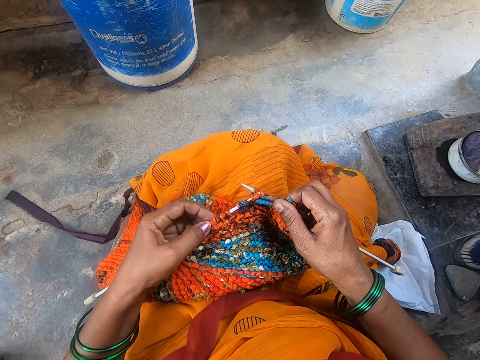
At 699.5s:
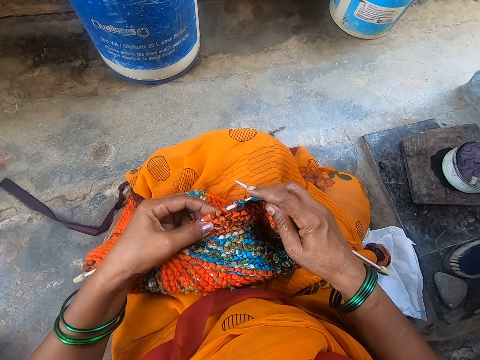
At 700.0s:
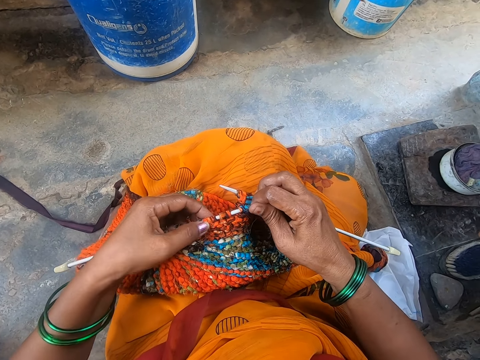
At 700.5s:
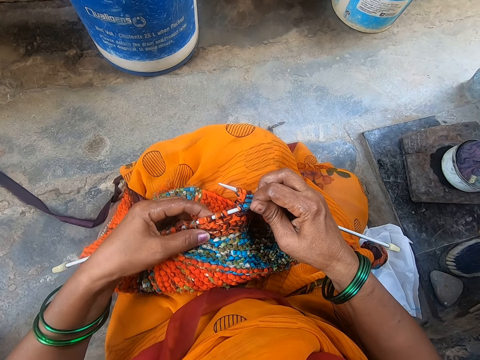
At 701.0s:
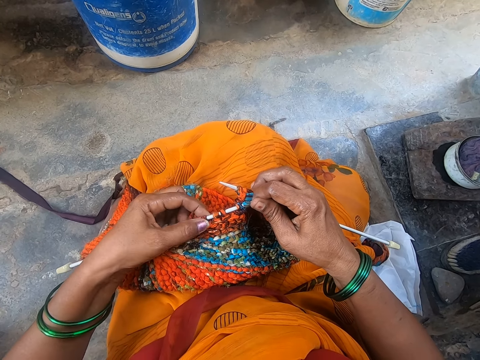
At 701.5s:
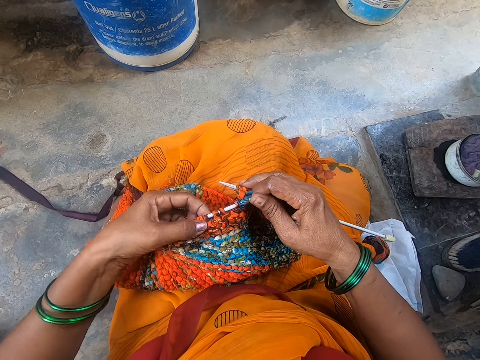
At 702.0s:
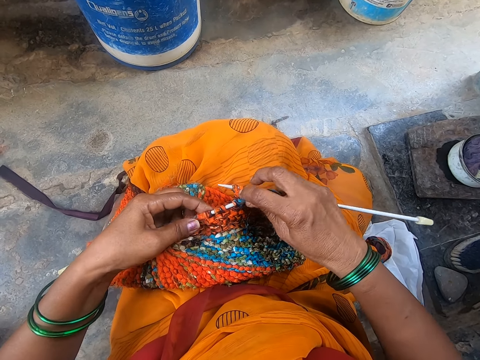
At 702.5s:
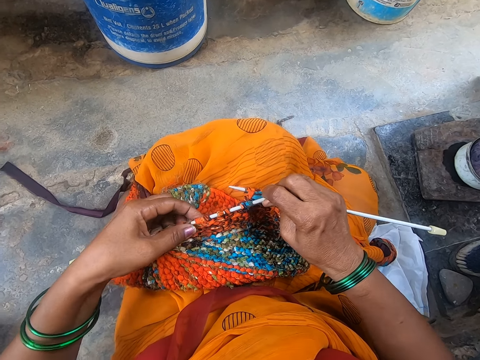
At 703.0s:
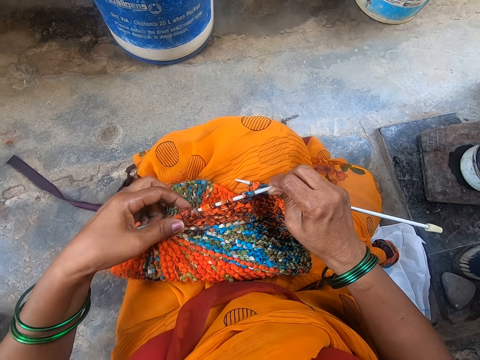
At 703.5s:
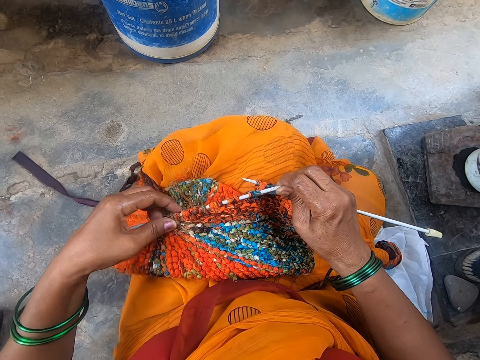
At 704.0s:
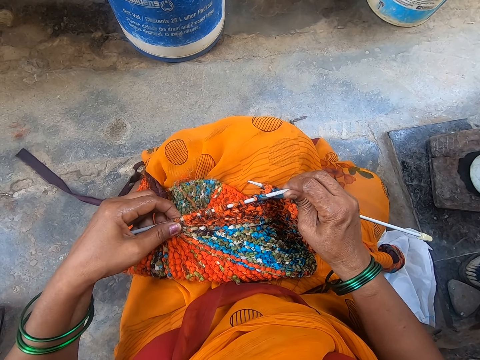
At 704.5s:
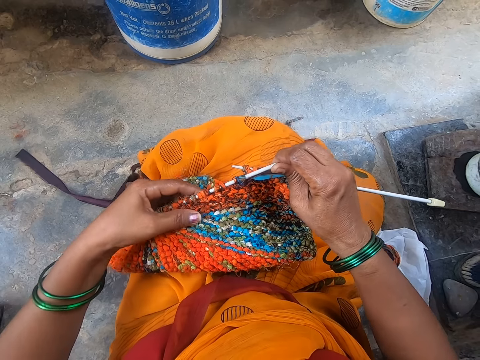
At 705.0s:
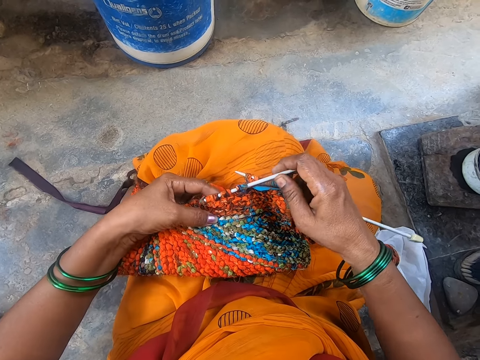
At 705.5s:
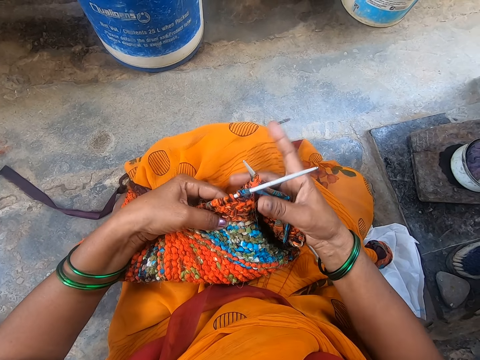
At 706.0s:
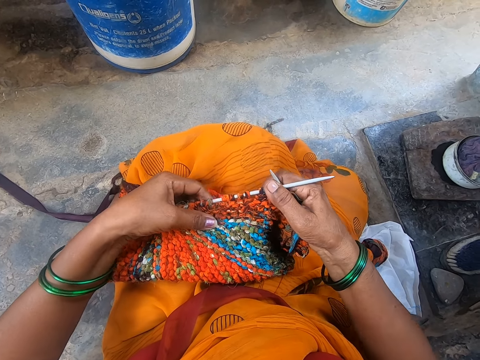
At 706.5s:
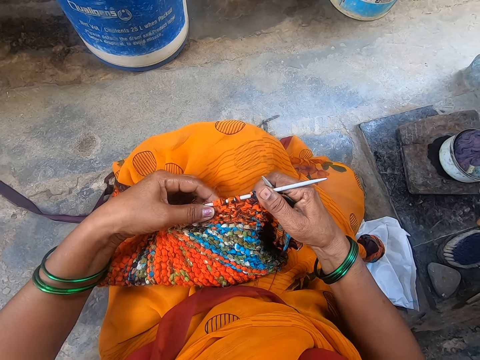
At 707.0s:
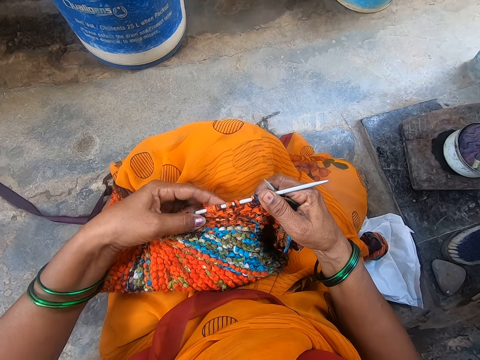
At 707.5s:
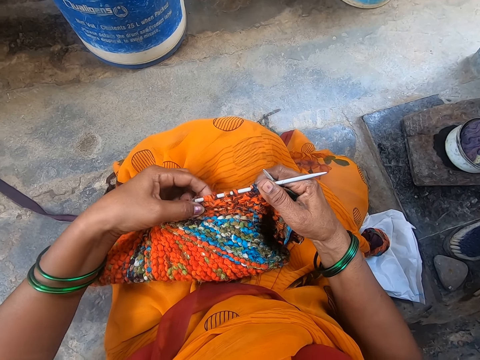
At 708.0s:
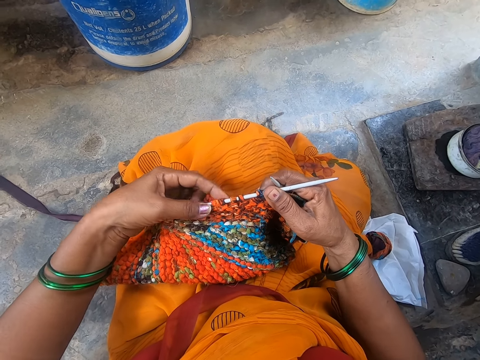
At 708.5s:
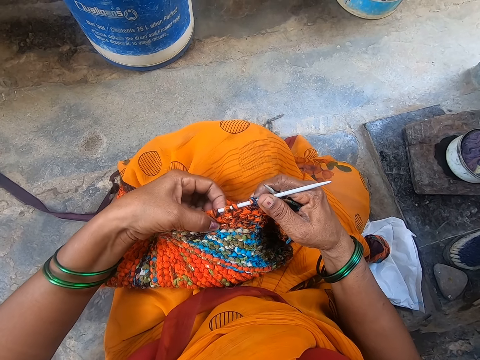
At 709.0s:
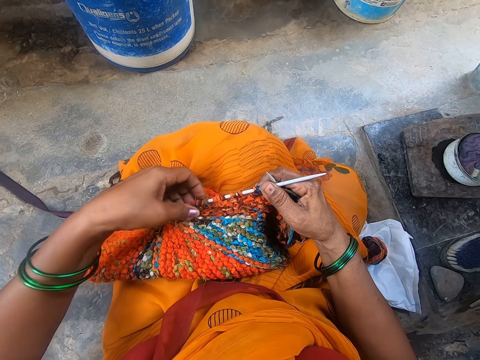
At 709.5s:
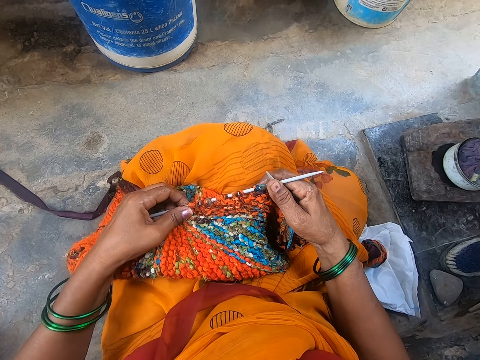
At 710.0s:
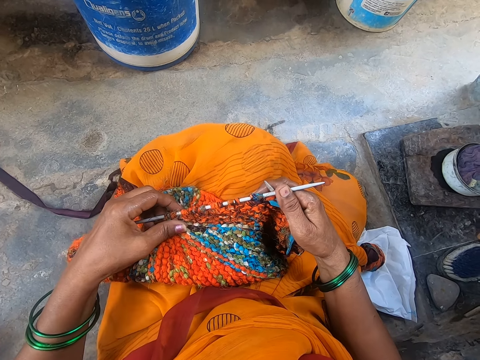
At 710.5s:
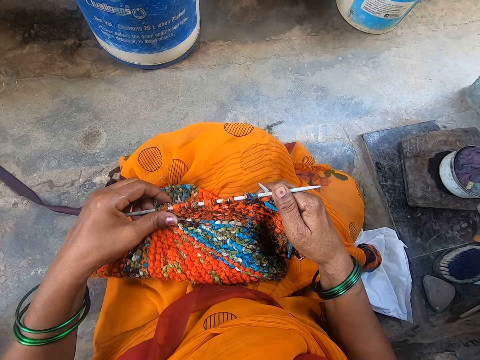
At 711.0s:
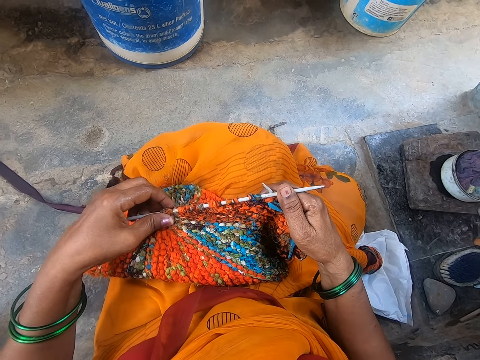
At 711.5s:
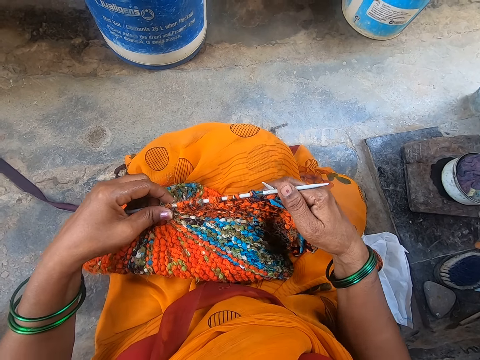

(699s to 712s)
The camera wearer straightens the fabric on the crochet. They touch the cloth.

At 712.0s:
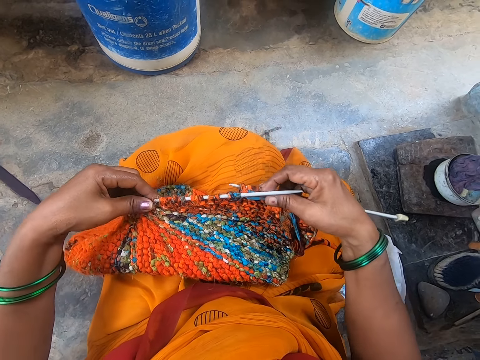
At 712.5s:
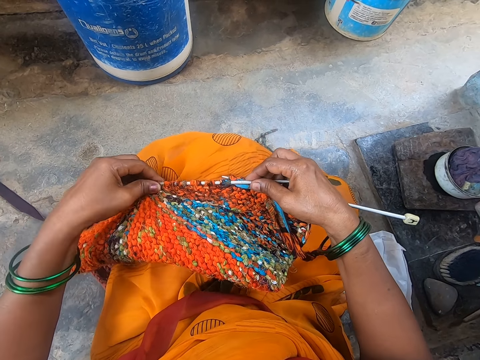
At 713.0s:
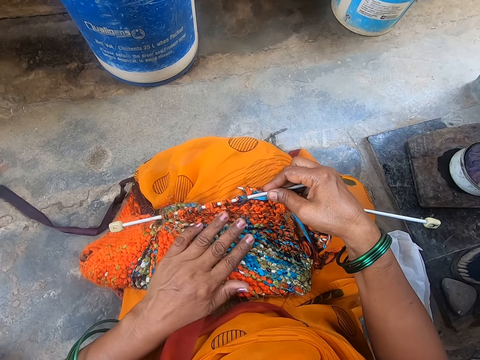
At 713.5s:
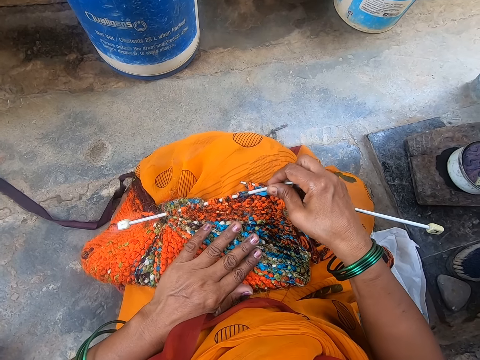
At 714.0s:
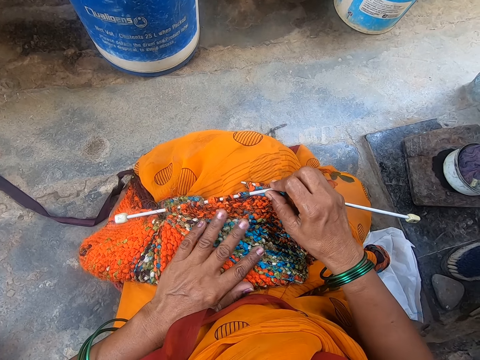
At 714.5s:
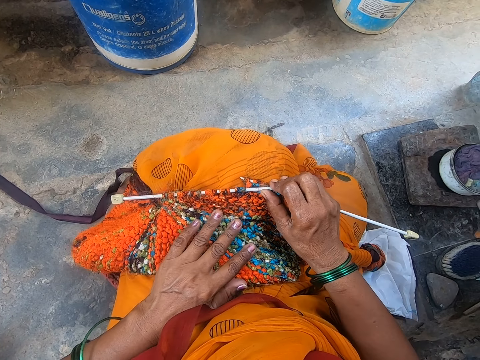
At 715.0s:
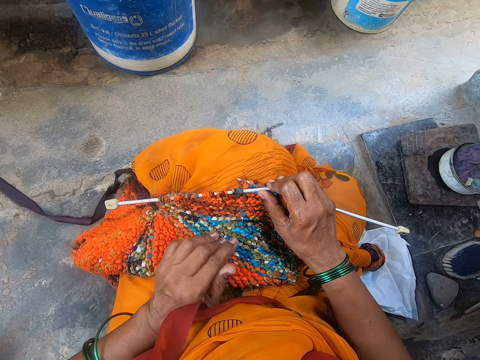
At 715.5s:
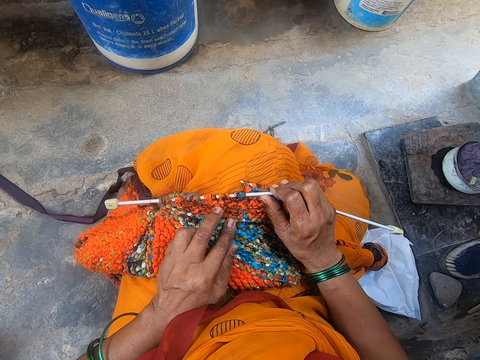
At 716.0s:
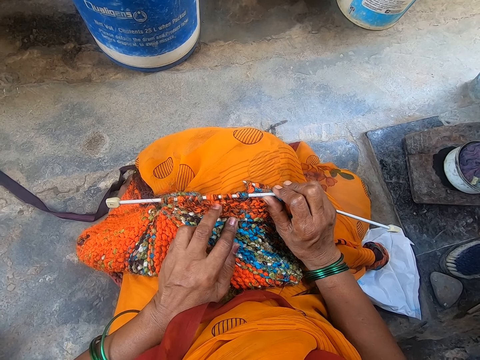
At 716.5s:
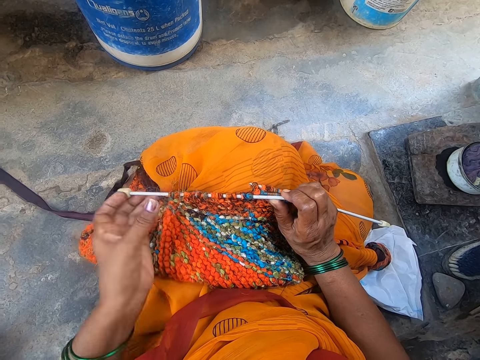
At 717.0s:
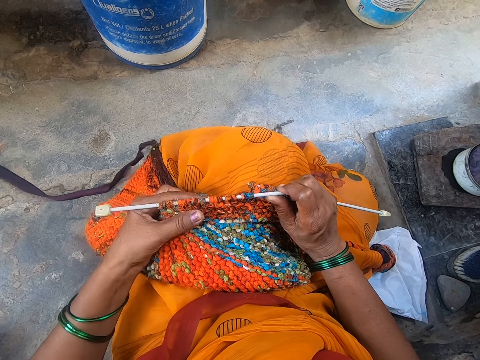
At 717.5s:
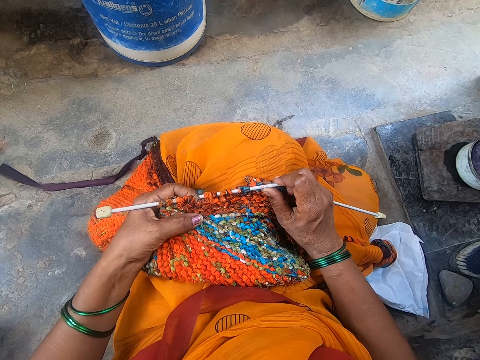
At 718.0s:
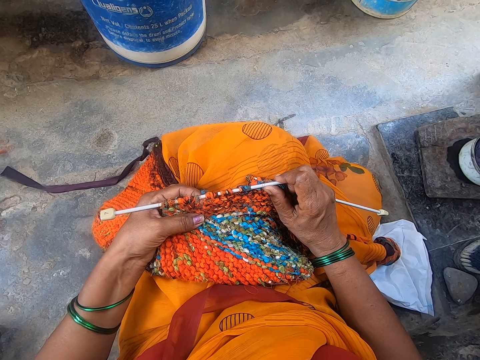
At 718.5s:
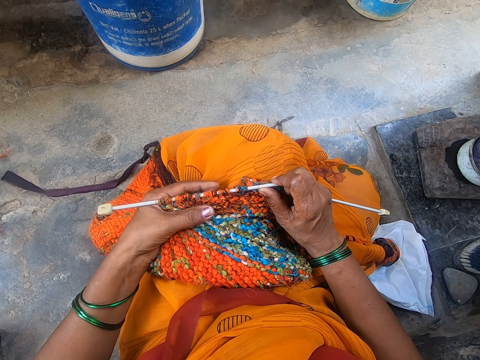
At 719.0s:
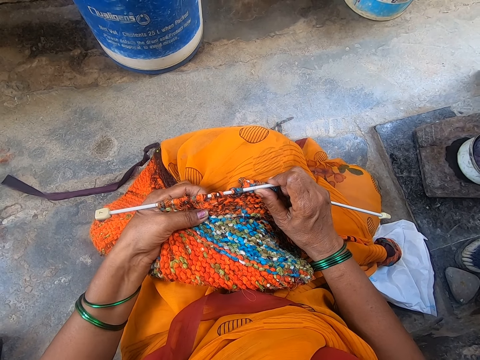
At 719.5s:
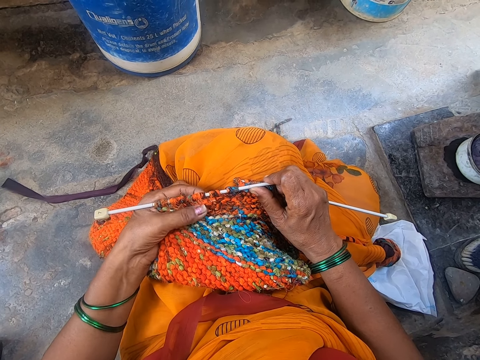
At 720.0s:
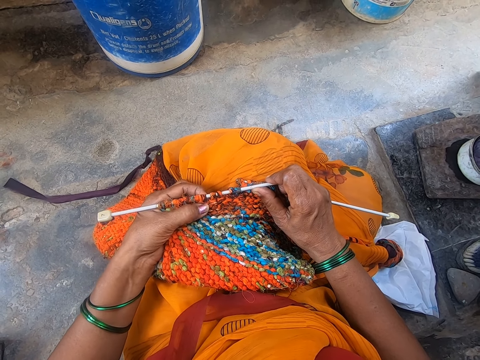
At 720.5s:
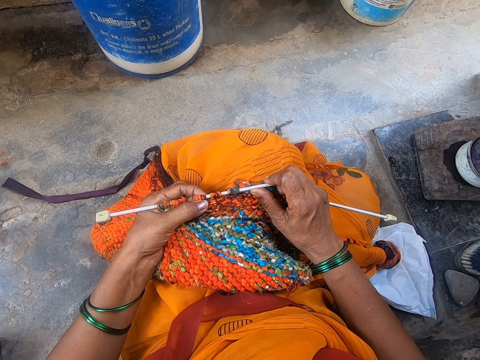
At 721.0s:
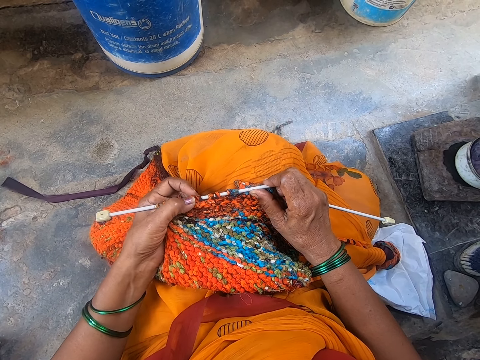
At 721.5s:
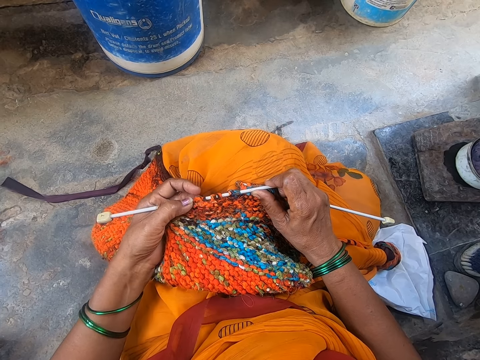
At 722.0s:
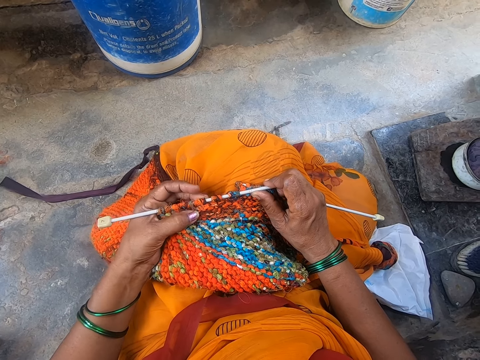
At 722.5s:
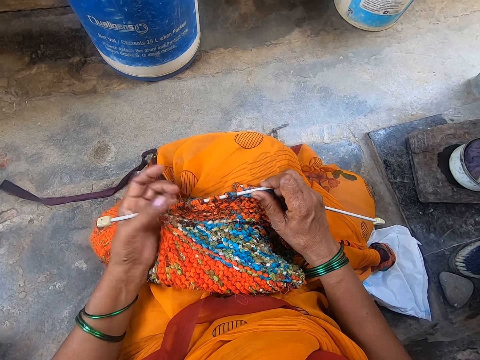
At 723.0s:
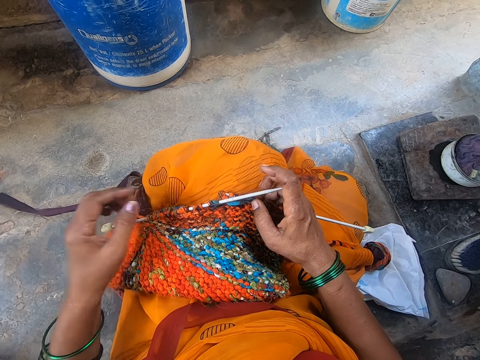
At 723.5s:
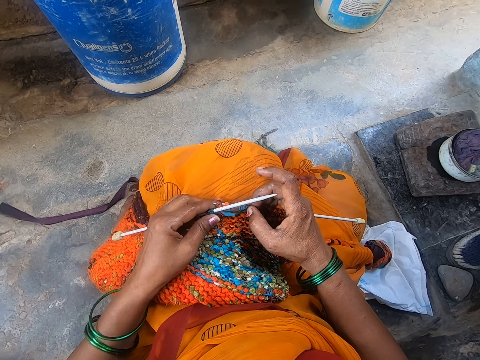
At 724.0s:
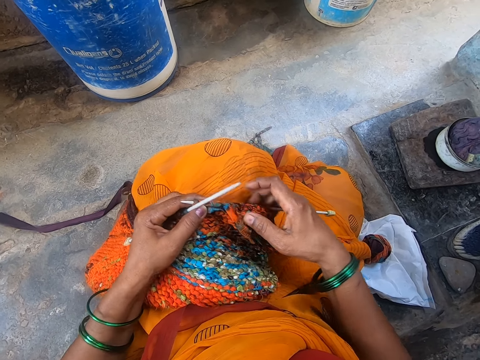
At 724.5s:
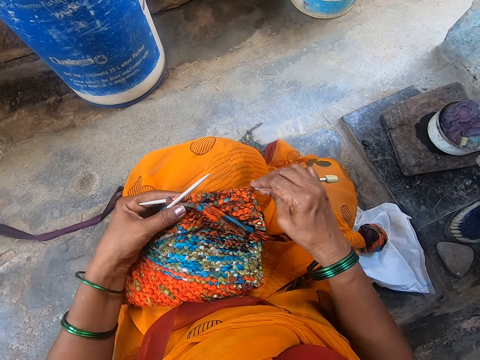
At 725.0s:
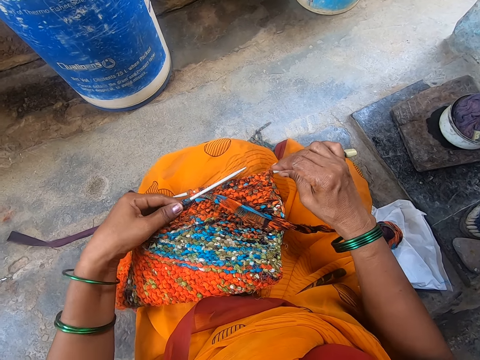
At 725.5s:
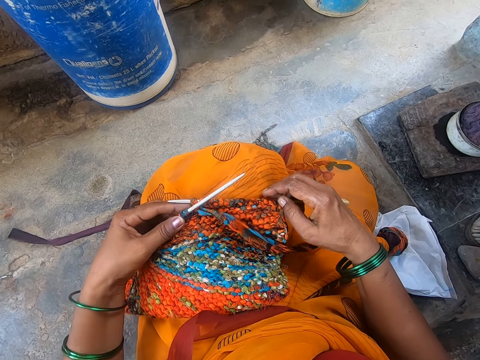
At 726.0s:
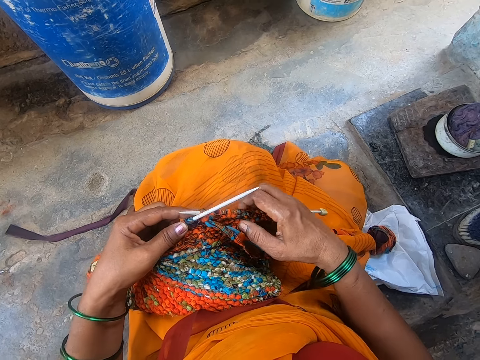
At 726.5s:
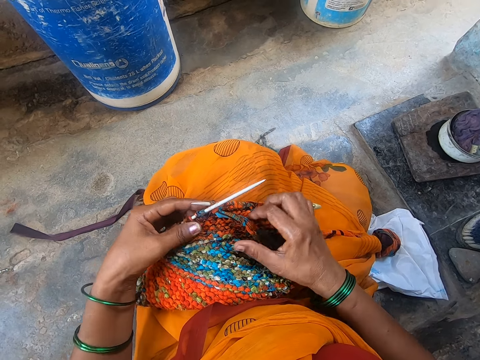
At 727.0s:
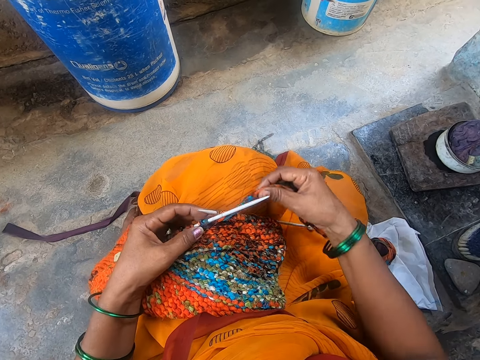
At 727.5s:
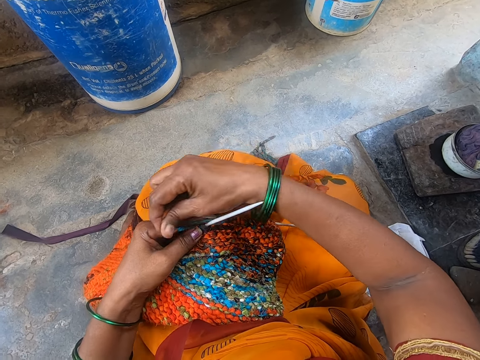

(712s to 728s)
The camera wearer holds the fabric. They straighten the fabric on the crochet. They move the crochet on the knitted fabric.
